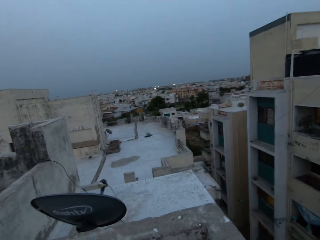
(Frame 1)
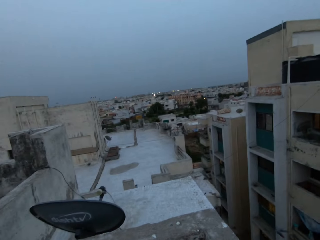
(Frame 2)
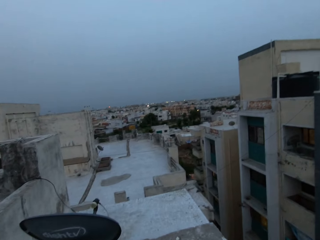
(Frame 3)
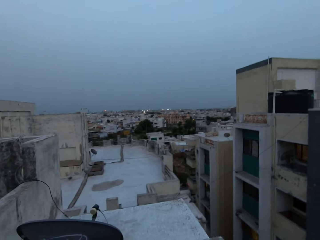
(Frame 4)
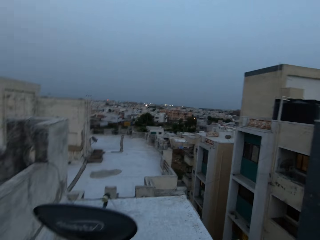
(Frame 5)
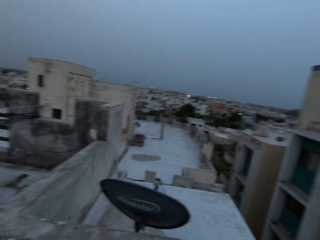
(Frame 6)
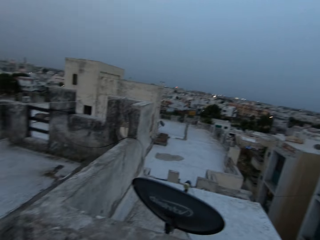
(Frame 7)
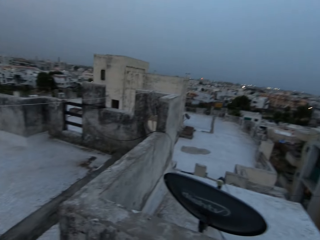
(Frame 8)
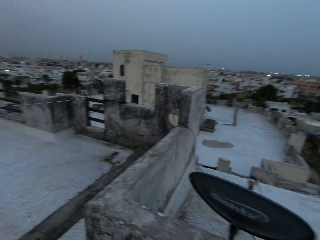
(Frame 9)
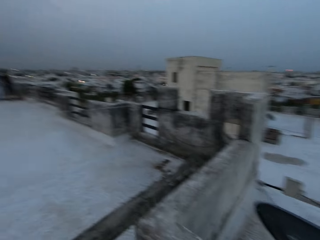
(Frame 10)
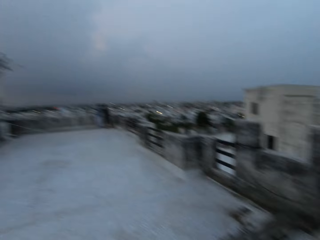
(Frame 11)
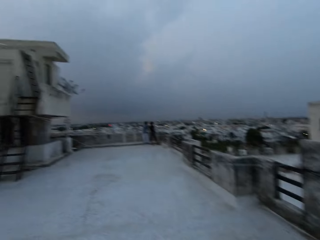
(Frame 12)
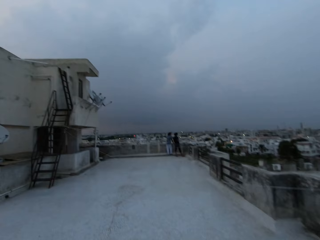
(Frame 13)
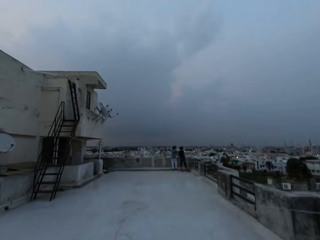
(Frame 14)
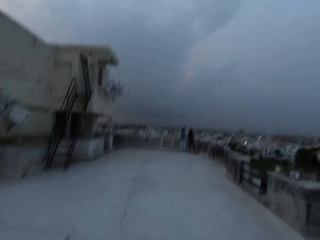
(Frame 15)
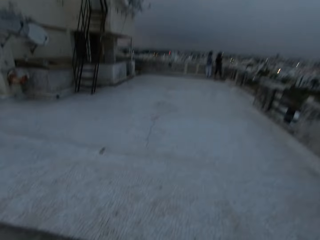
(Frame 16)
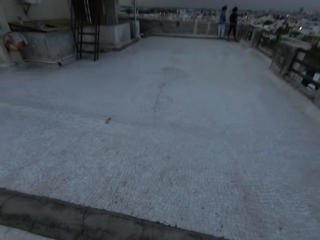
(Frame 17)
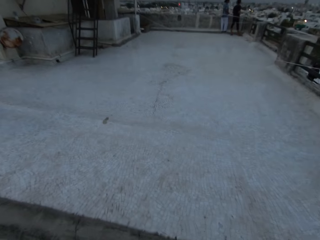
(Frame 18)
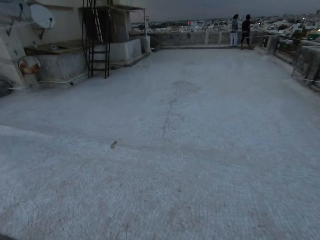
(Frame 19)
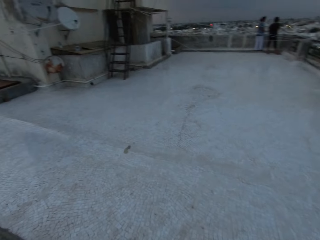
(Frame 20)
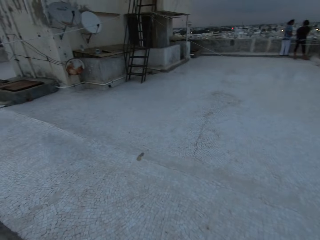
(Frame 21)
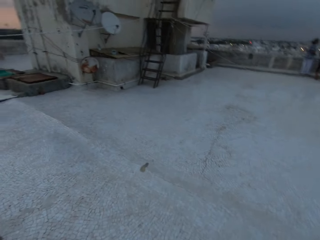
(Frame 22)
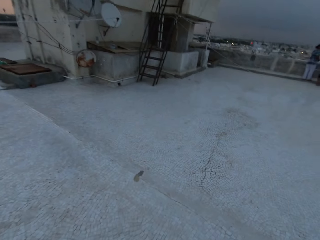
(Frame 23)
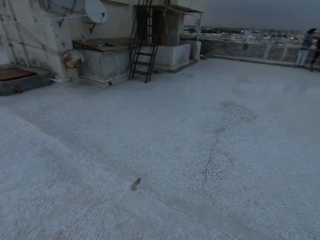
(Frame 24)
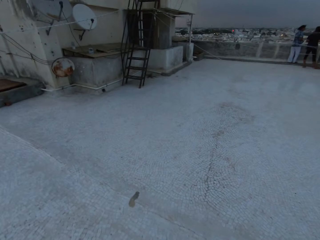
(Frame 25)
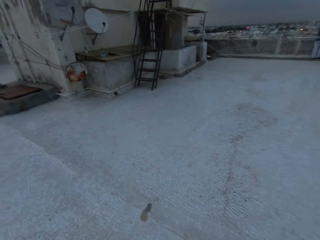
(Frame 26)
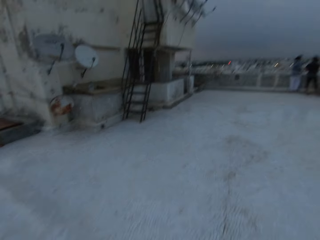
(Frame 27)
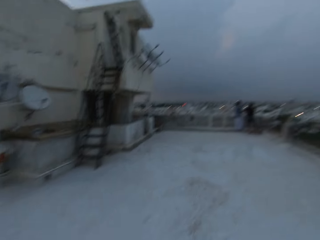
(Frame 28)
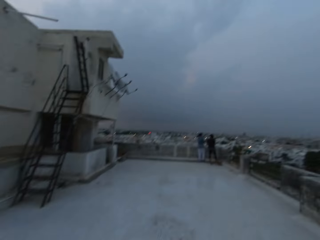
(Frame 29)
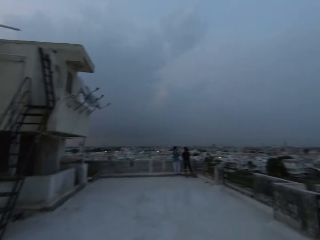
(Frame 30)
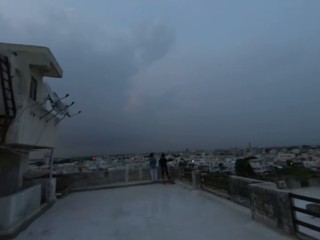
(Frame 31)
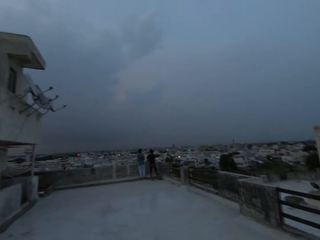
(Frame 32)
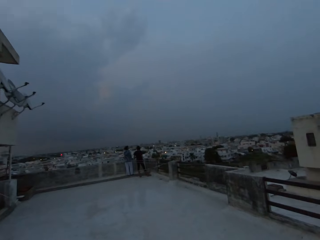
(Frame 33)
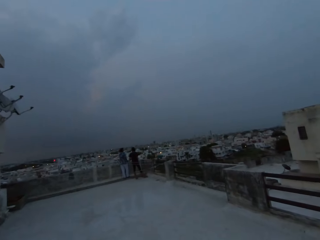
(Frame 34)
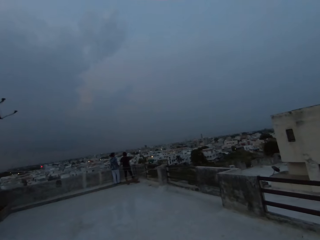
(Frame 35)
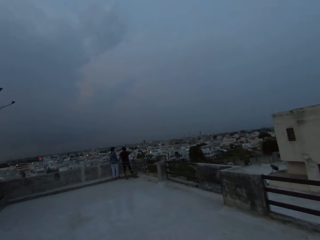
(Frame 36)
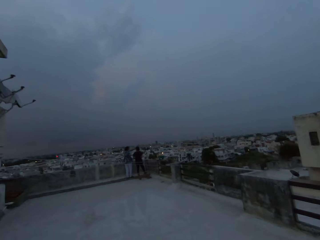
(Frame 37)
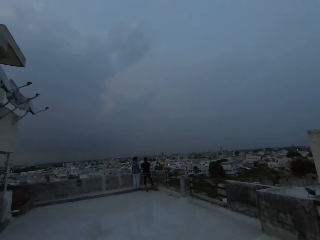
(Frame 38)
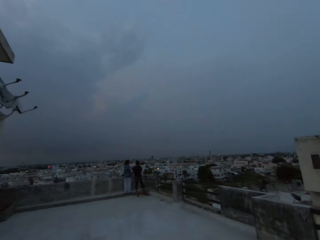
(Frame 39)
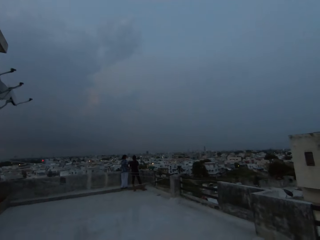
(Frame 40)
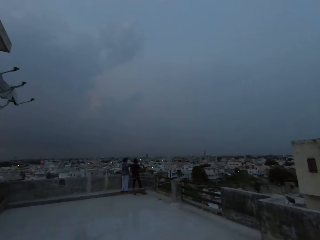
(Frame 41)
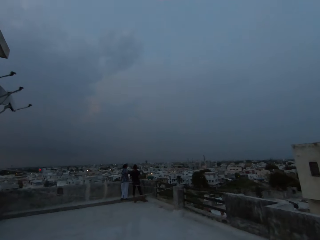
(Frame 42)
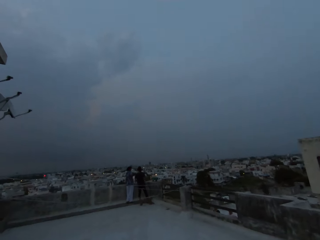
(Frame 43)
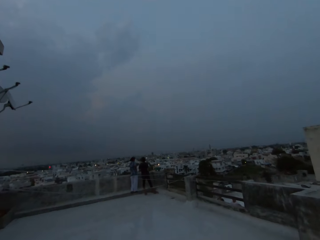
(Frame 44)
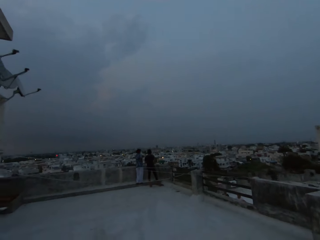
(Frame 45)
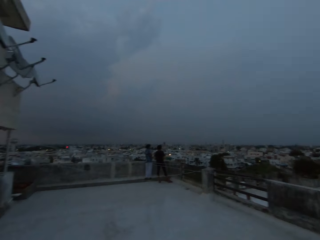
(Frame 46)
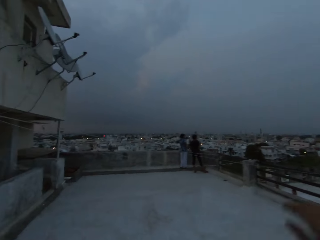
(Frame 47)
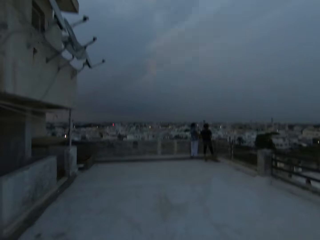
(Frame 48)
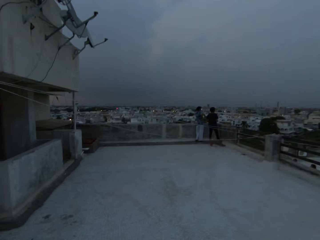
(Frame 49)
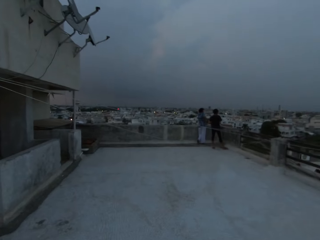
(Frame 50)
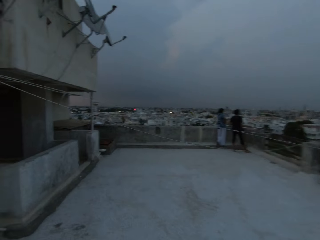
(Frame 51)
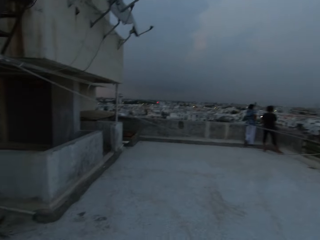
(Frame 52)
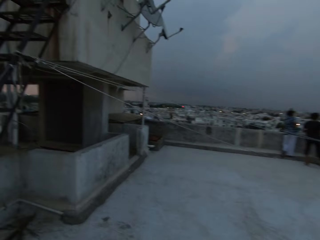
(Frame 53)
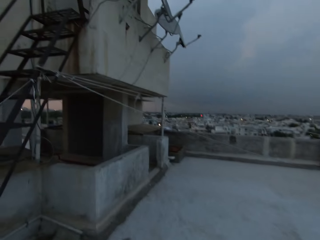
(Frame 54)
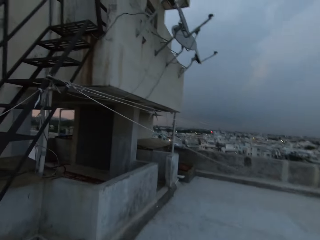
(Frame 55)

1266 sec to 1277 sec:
A woman and another woman converse. The camera wearer walks around. He lifts a clothesline with his right hand.

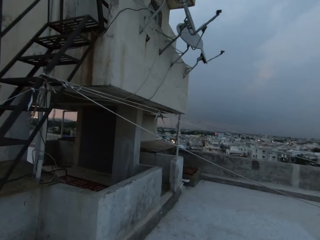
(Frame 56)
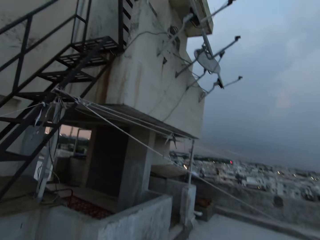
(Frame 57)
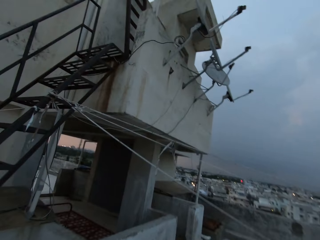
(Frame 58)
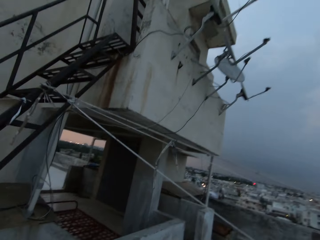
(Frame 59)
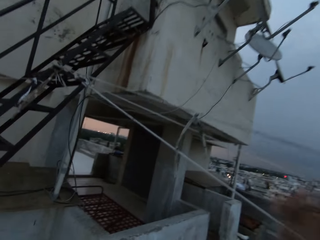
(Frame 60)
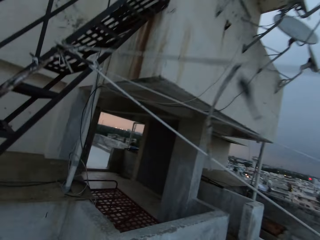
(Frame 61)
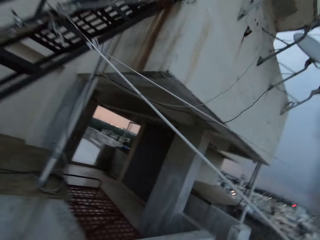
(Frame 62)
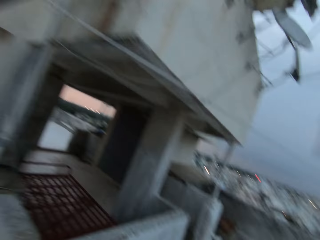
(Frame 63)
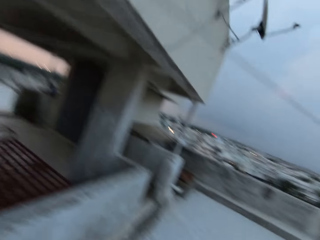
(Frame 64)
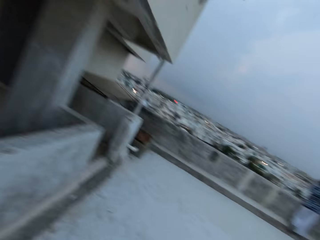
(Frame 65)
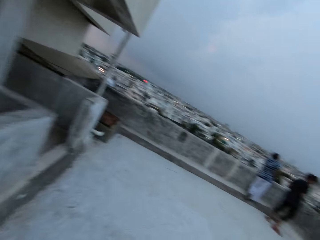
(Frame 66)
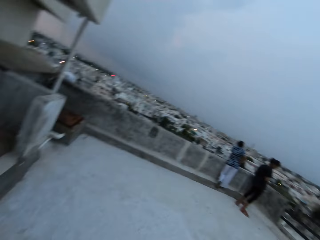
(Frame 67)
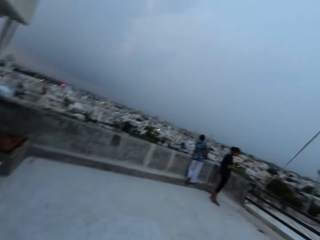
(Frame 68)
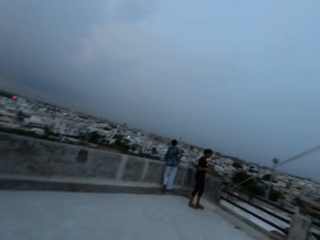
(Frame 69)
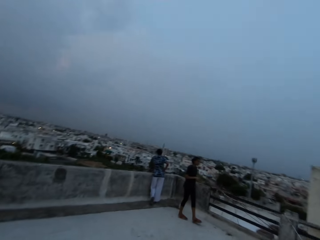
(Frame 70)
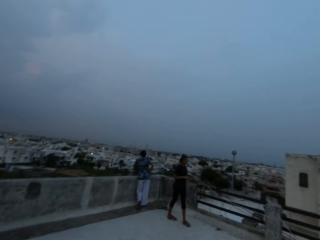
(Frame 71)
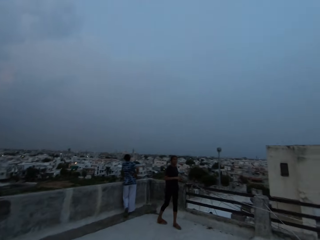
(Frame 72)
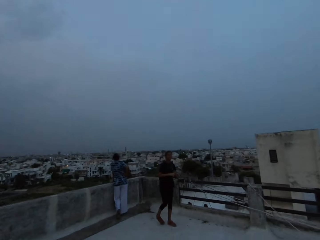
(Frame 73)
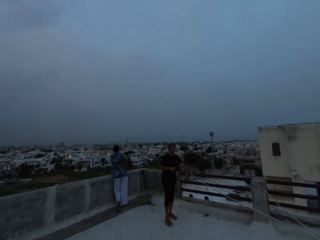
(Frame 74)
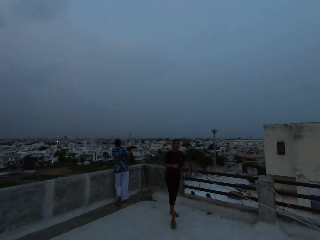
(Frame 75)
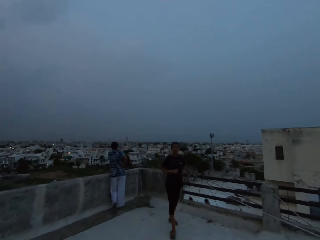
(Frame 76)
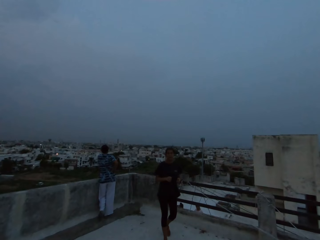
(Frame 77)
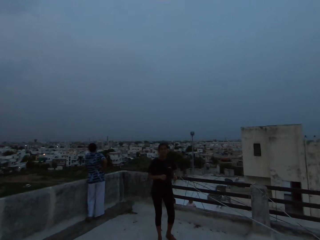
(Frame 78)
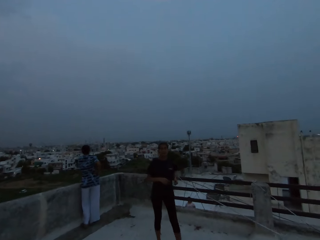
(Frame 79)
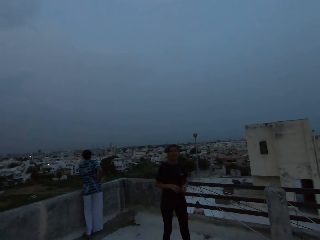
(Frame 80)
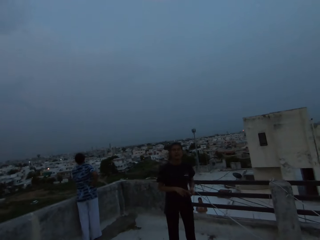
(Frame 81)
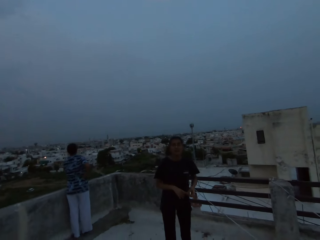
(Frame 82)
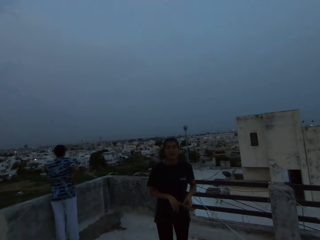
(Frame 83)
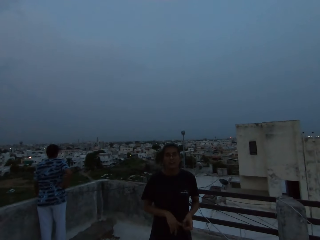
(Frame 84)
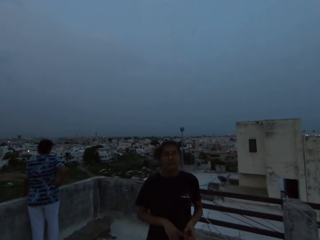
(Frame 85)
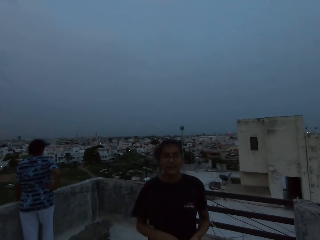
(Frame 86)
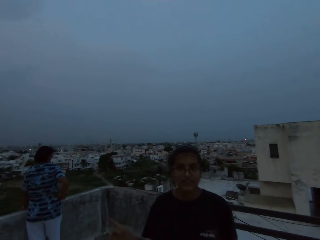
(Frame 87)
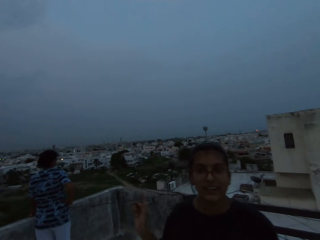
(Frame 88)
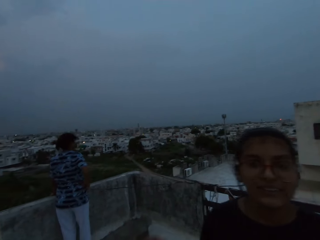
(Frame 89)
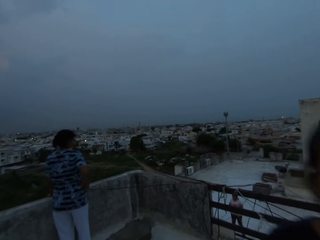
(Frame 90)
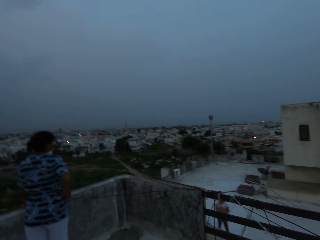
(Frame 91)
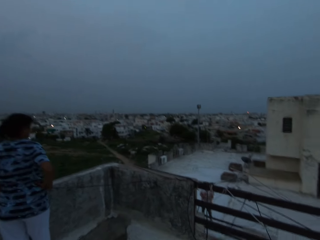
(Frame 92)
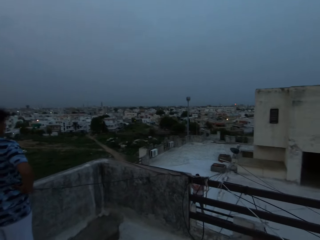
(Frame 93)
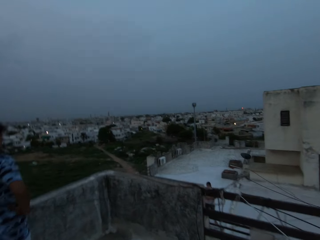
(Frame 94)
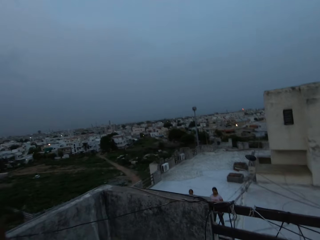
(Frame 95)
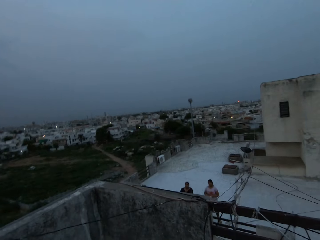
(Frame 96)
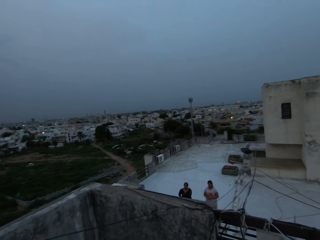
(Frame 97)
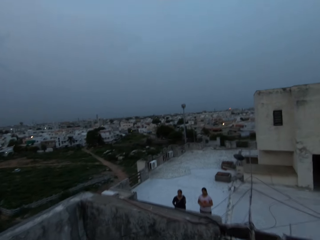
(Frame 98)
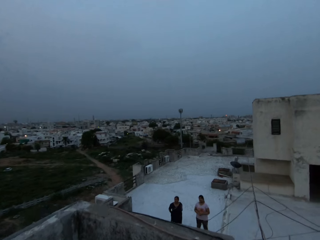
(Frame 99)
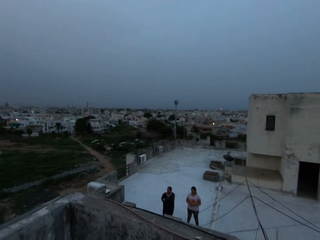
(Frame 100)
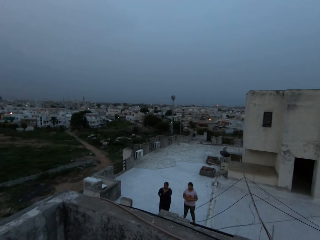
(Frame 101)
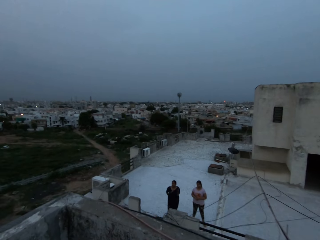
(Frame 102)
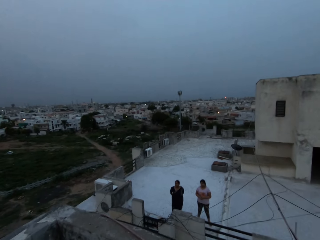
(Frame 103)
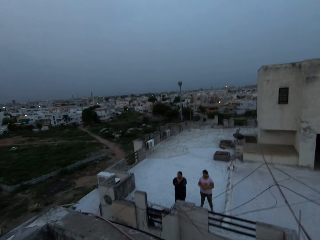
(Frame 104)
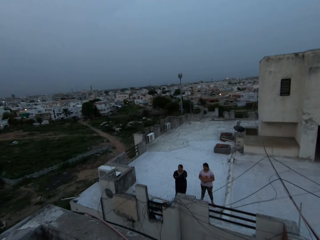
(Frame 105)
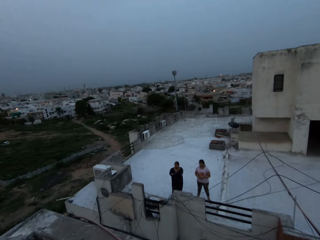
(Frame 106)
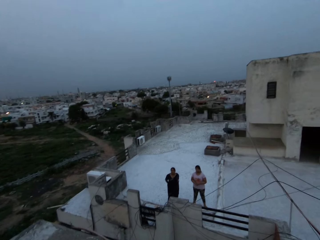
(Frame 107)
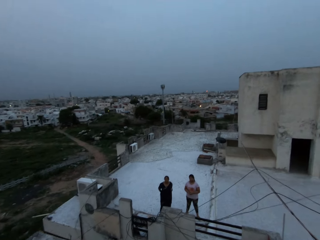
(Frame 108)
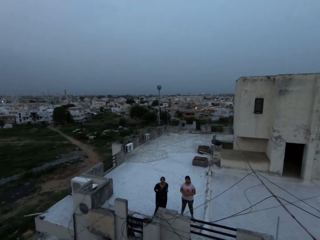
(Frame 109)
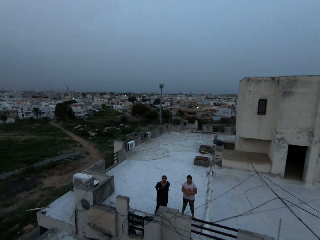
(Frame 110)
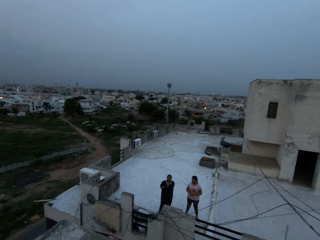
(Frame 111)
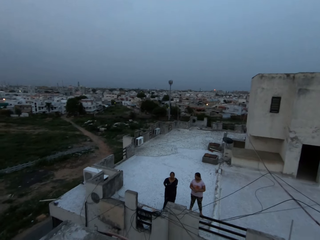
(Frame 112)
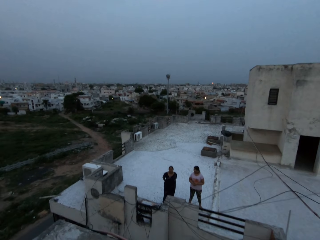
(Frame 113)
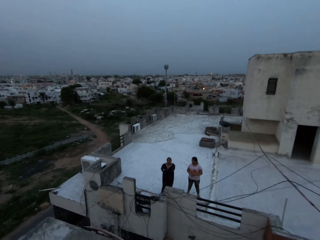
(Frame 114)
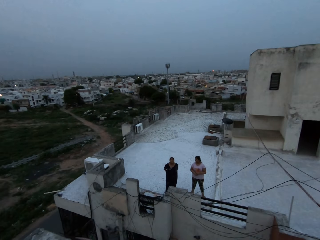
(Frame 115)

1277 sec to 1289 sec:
The camera wearer lifts a clothesline with his right hand. He walks towards a woman. The woman talks. The camera wearer converses with another woman.
